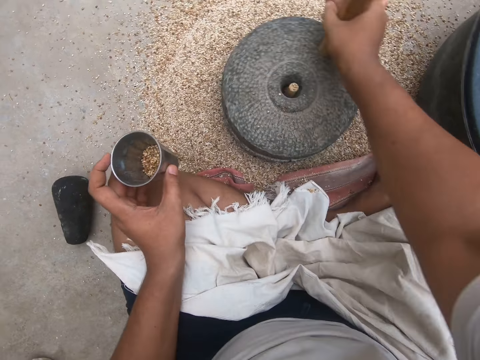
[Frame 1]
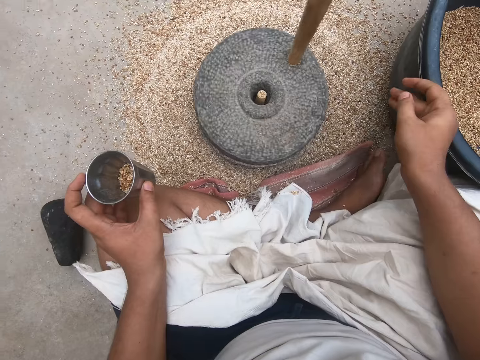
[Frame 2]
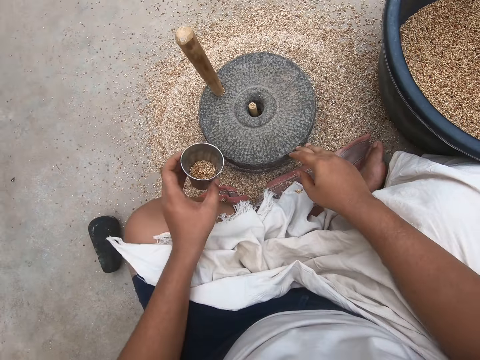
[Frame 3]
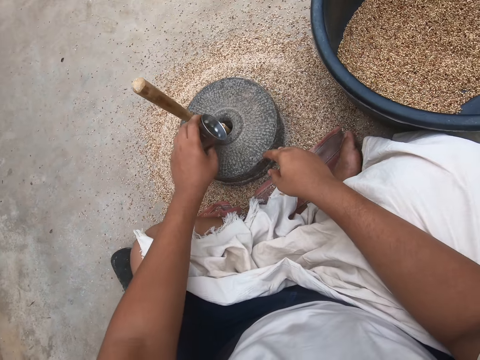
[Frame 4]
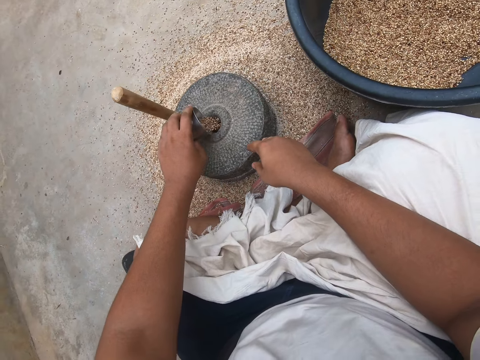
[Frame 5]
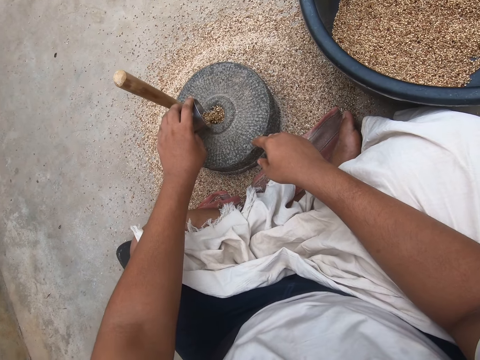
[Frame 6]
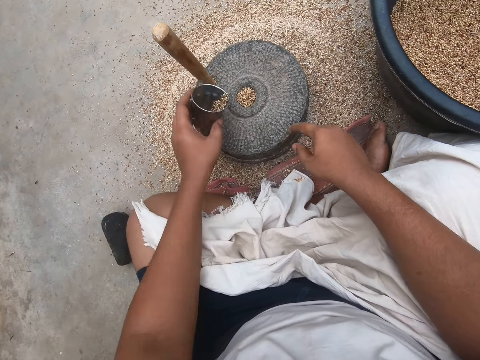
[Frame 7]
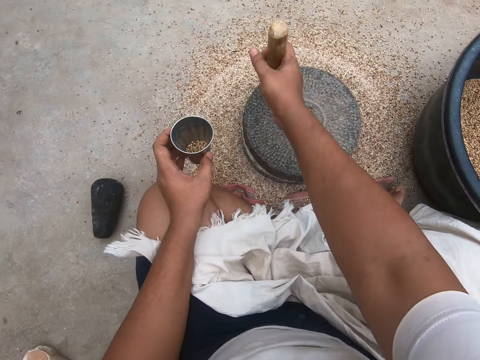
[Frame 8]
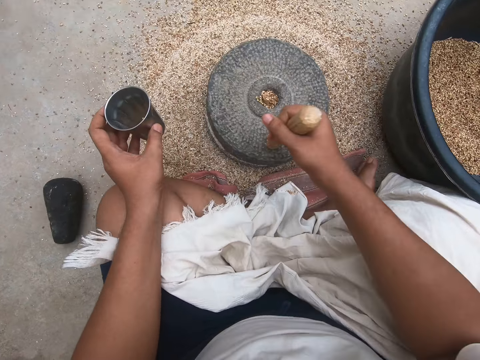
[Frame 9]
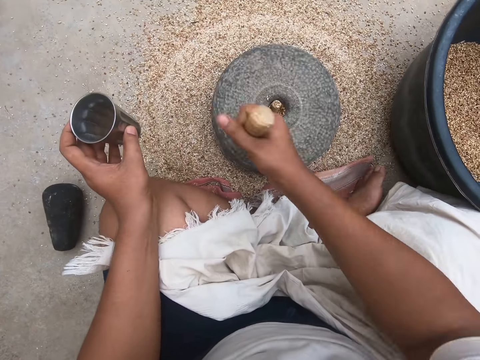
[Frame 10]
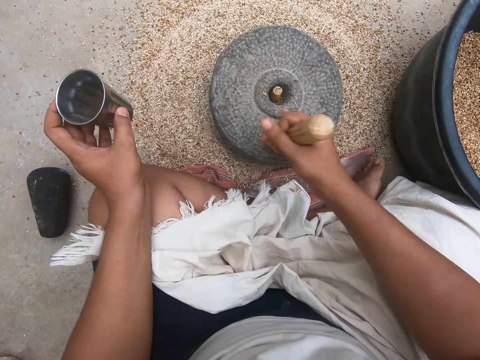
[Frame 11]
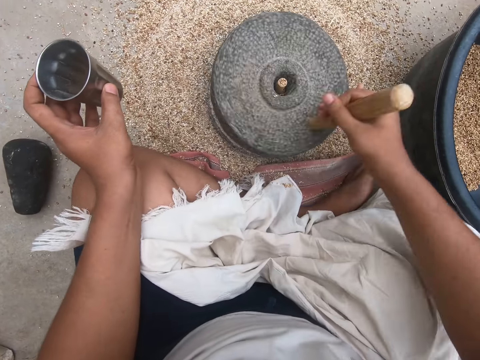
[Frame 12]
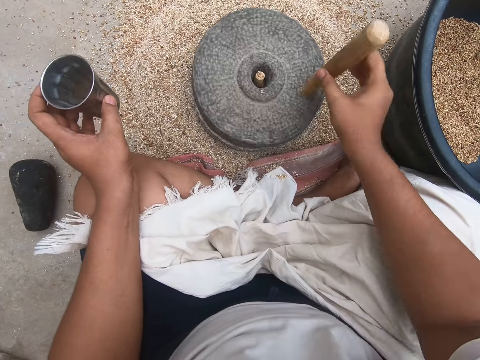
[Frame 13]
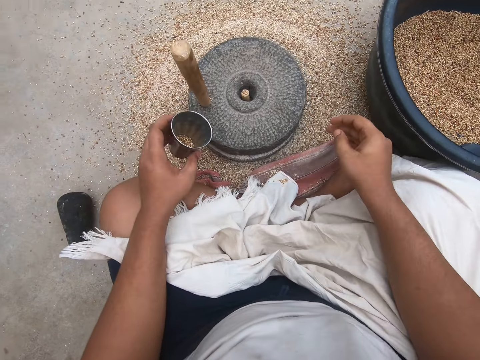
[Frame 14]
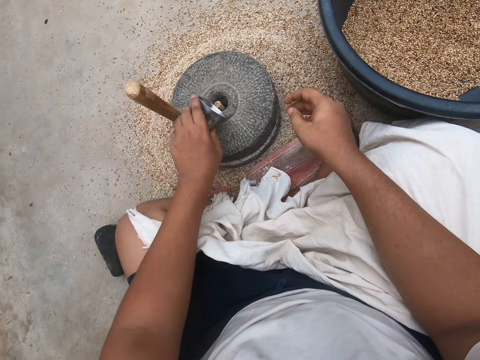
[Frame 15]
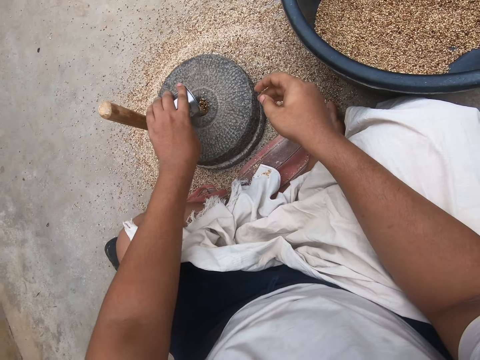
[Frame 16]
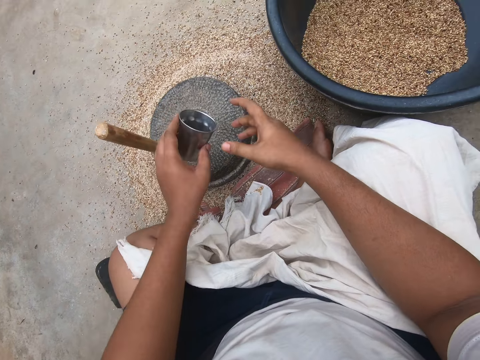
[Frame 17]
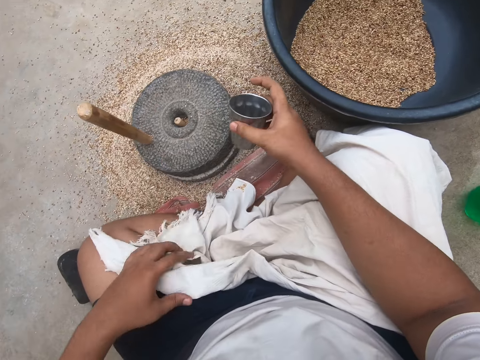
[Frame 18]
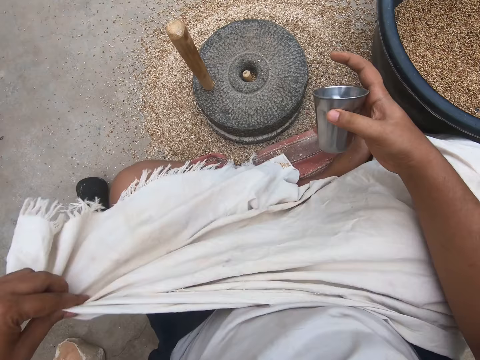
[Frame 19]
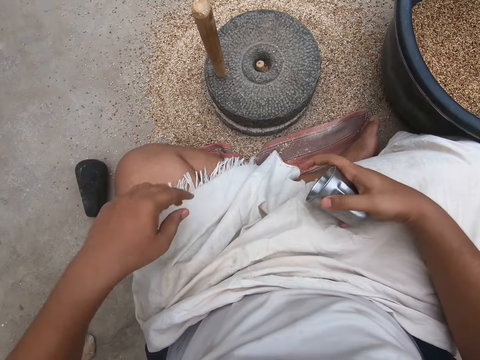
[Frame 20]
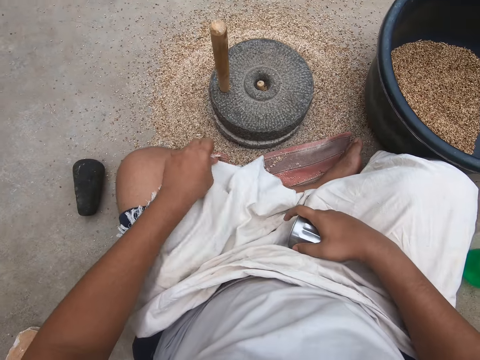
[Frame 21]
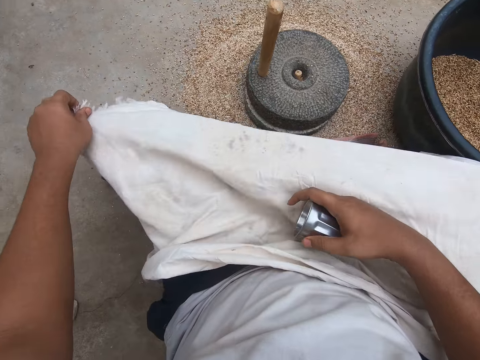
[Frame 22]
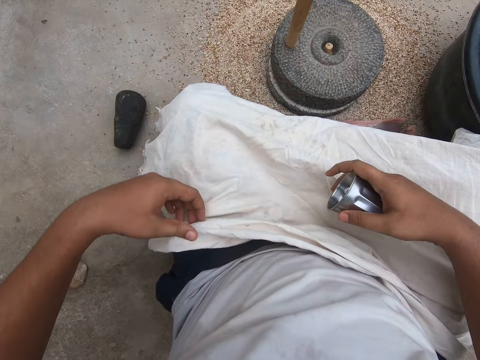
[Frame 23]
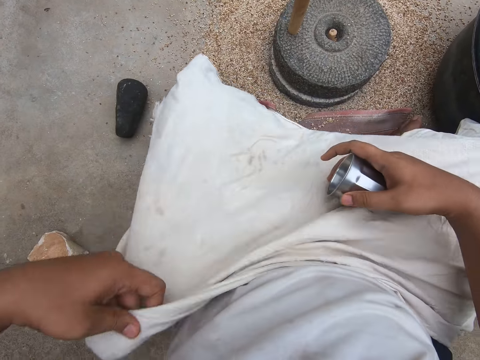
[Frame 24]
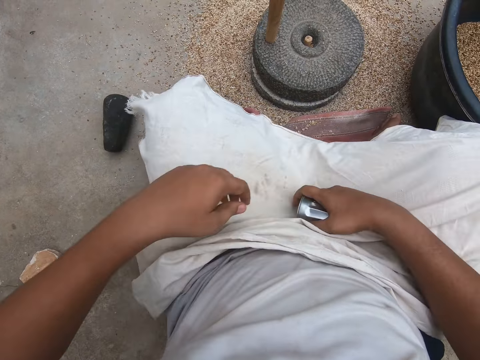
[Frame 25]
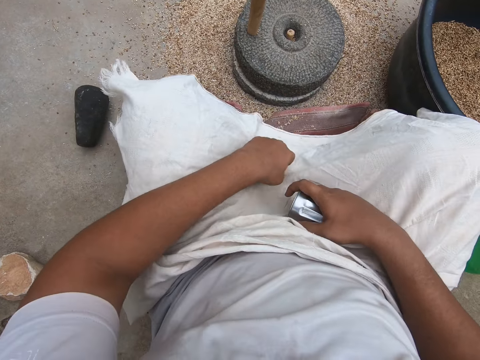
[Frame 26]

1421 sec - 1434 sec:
The camera wearer pours the wheat into the grinder or hand mill. He grinds the wheat with the stone hand mill. He pours the wheat into the grinder. He covers his lap with a white cloth.

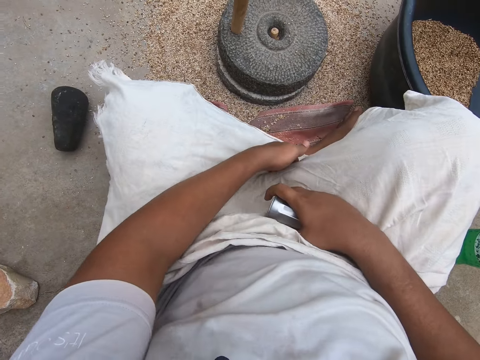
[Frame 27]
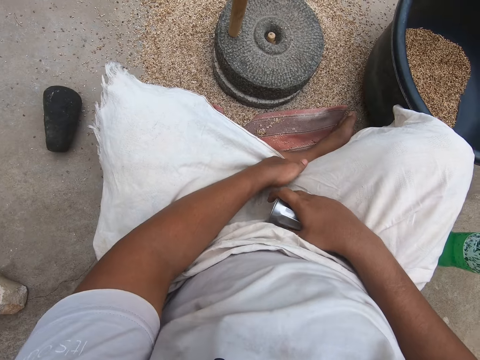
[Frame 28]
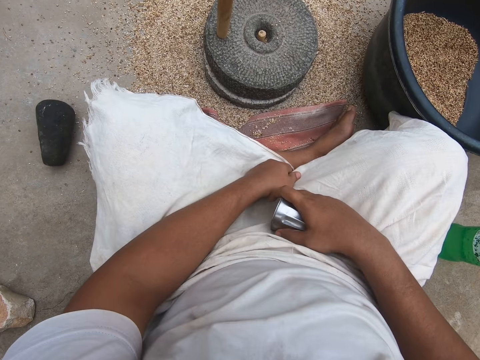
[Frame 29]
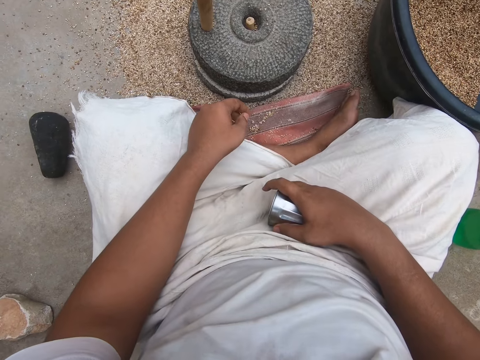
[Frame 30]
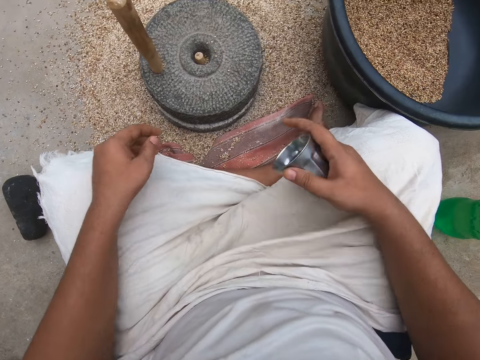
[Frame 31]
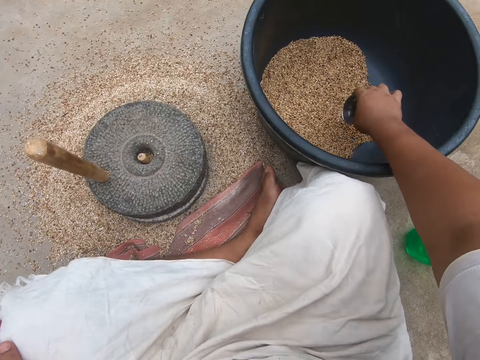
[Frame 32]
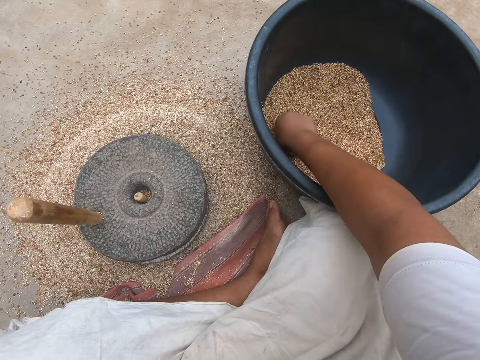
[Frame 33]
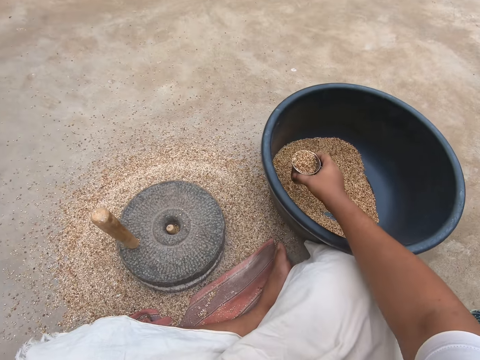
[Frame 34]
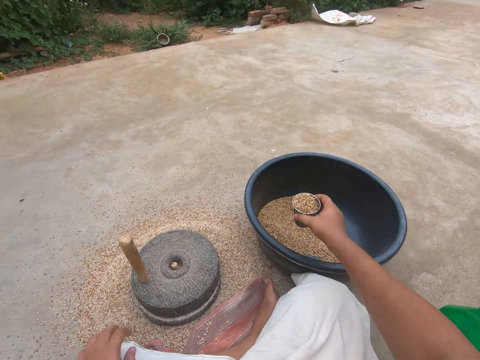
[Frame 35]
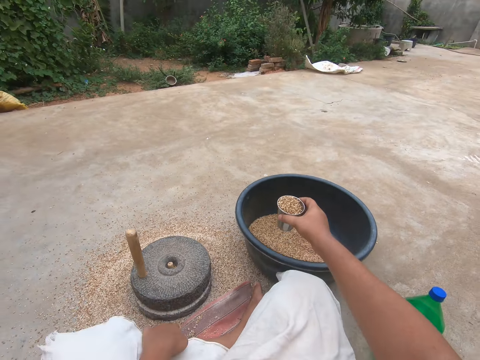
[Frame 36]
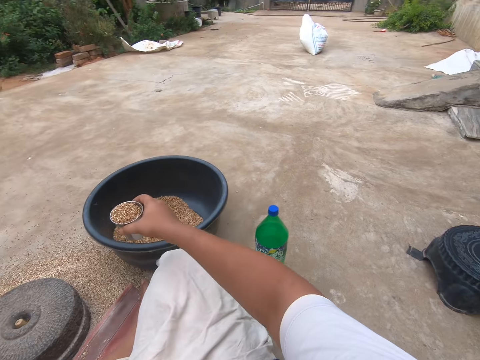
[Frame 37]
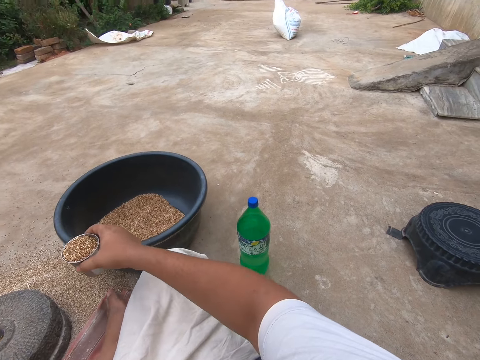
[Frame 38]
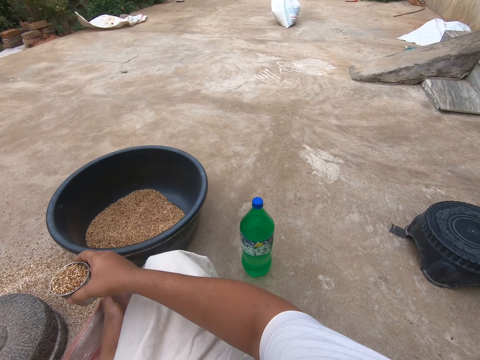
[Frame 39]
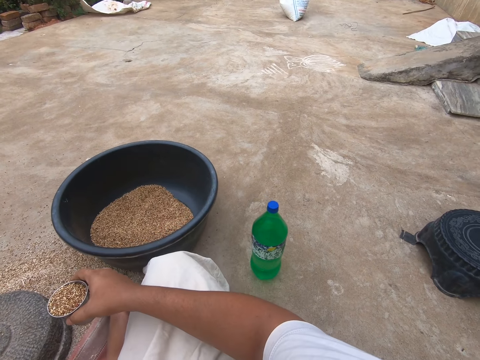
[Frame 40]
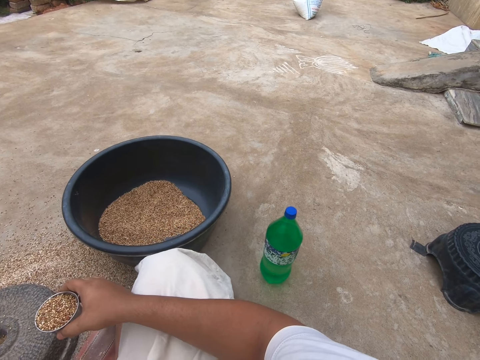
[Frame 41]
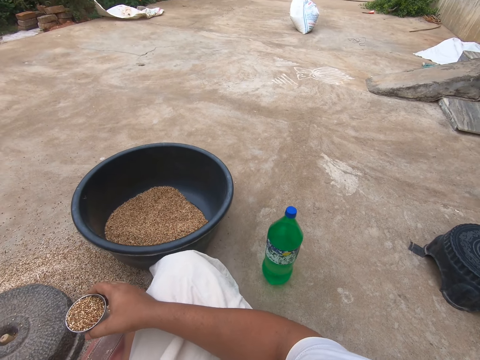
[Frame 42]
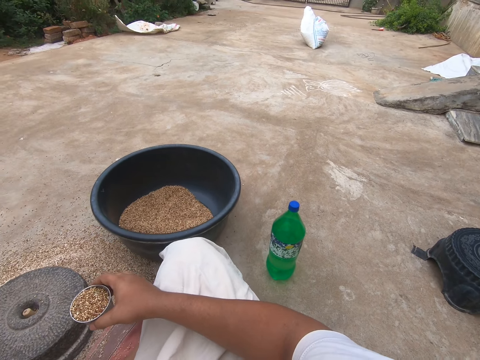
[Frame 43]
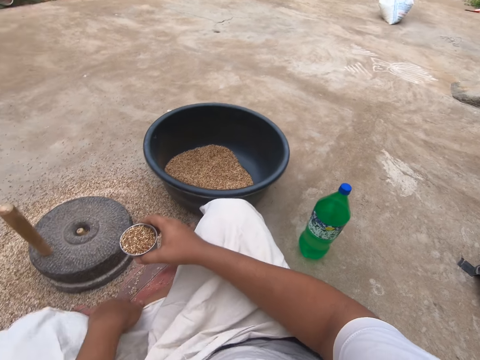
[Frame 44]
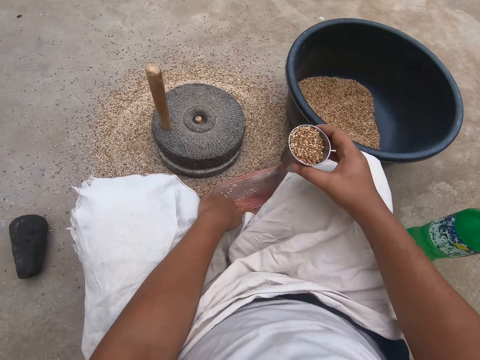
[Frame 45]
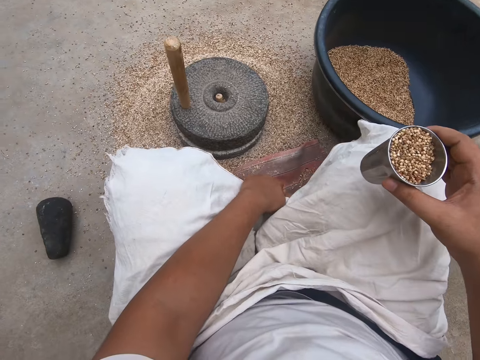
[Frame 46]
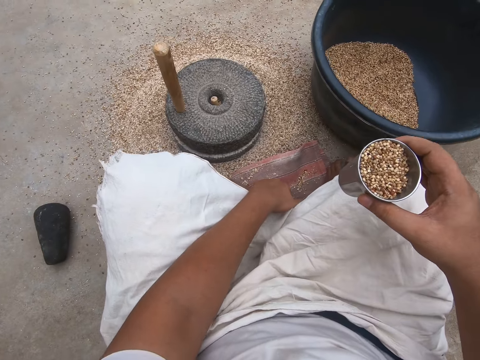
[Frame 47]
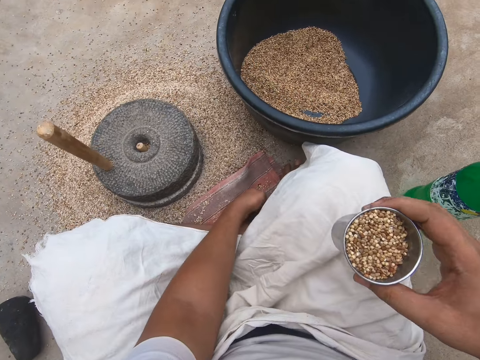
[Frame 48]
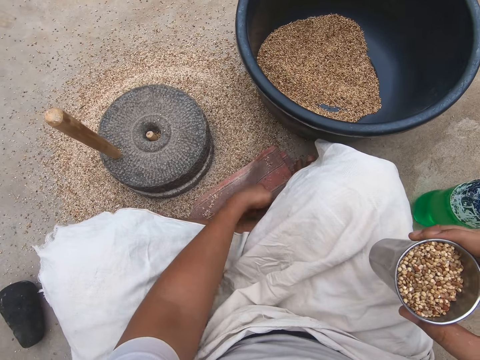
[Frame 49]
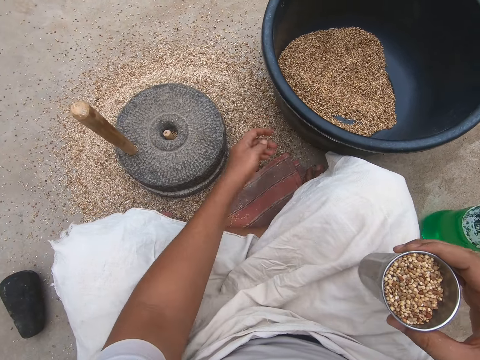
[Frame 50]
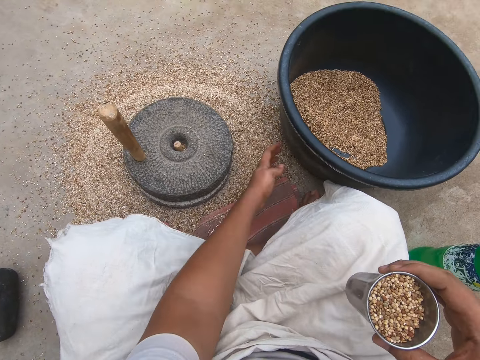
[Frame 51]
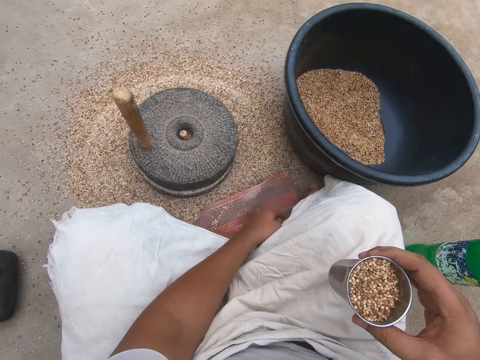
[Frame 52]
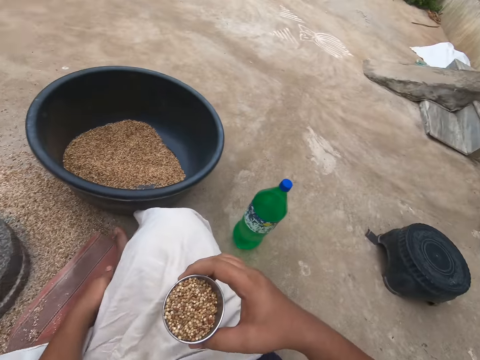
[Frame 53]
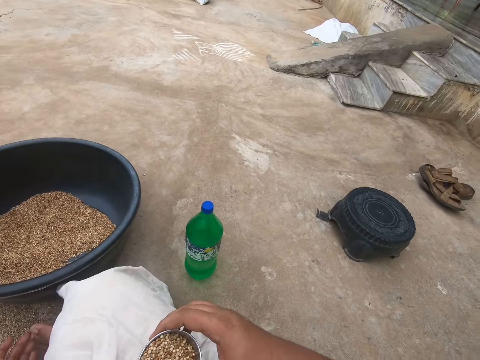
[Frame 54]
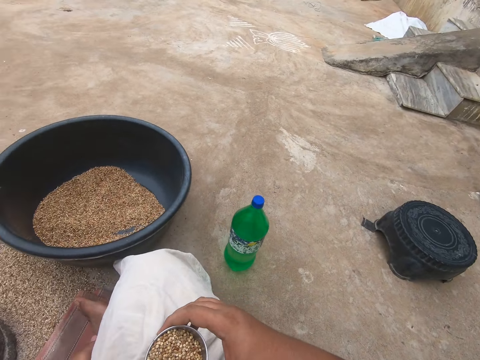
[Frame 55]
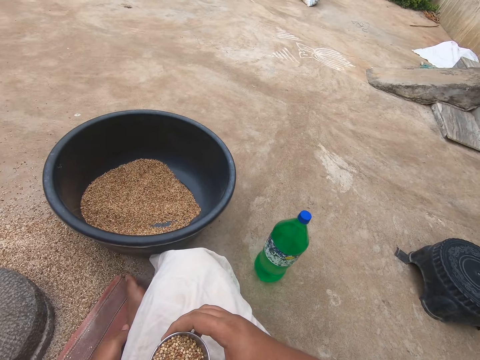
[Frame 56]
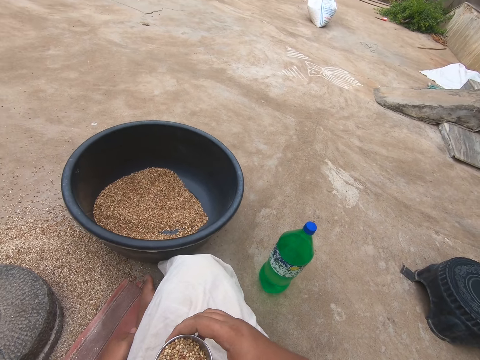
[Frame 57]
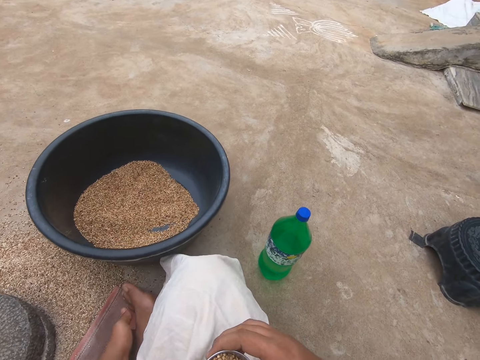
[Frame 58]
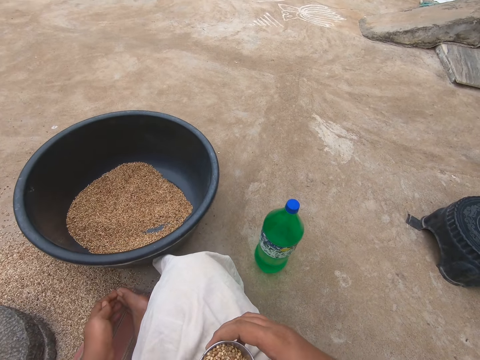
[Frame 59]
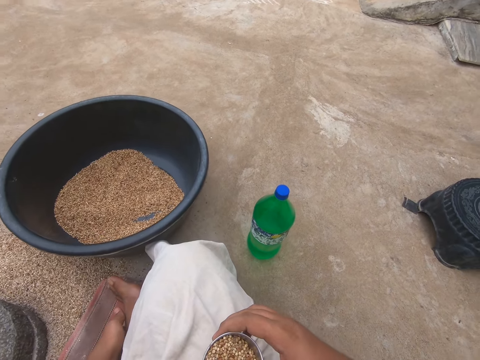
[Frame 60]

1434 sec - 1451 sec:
The camera wearer scoops some wheat from the wheat bowl with the cup. They look around. They sweep the wheat off a rag on the floor. They look around.
